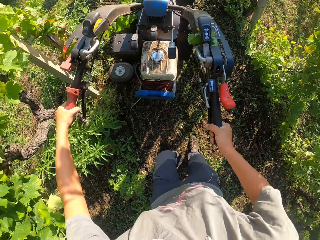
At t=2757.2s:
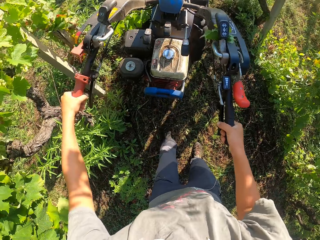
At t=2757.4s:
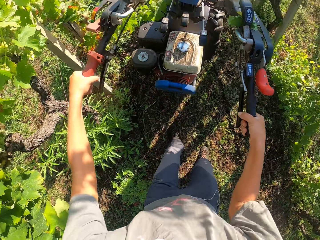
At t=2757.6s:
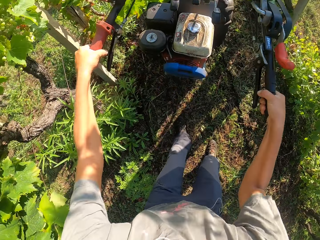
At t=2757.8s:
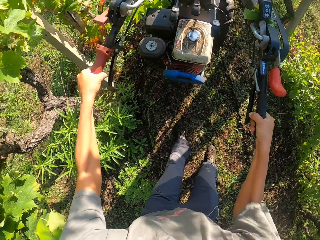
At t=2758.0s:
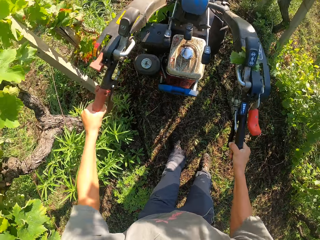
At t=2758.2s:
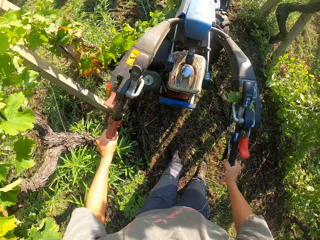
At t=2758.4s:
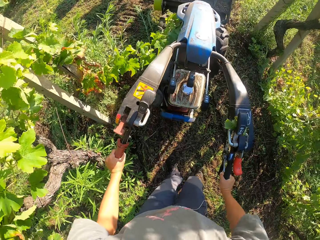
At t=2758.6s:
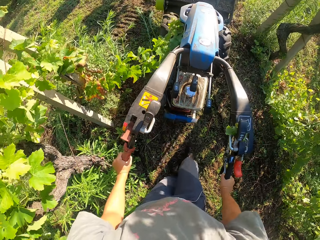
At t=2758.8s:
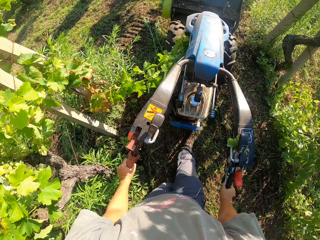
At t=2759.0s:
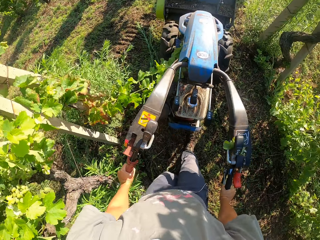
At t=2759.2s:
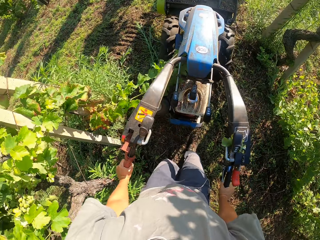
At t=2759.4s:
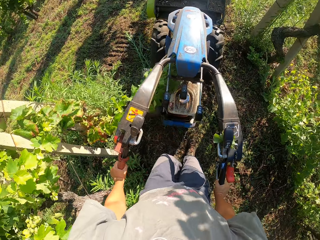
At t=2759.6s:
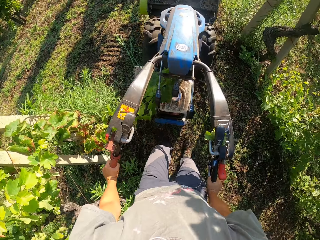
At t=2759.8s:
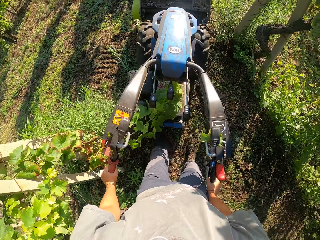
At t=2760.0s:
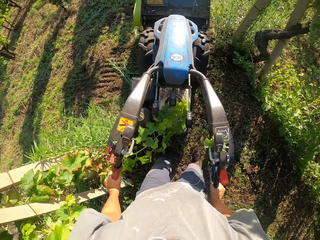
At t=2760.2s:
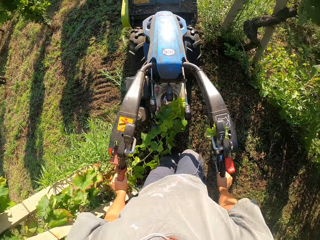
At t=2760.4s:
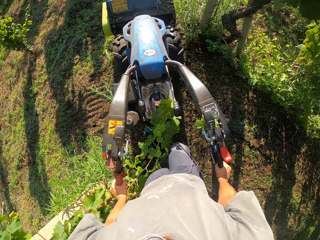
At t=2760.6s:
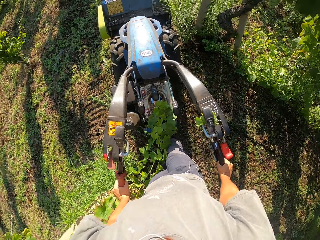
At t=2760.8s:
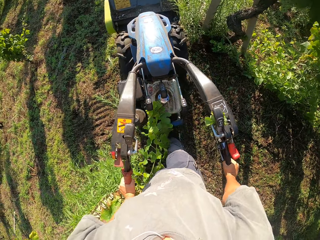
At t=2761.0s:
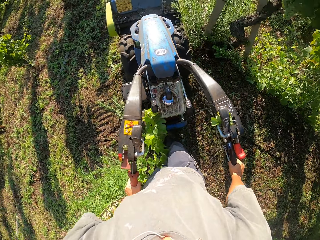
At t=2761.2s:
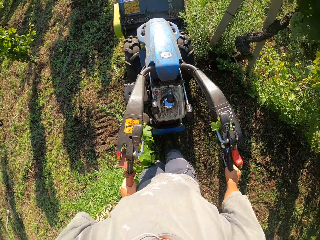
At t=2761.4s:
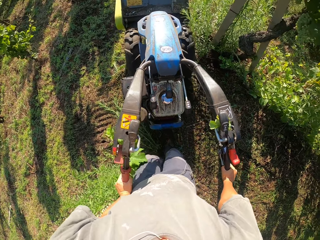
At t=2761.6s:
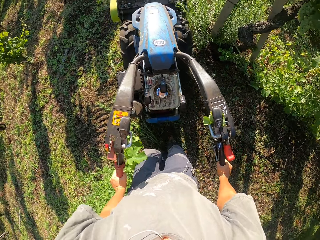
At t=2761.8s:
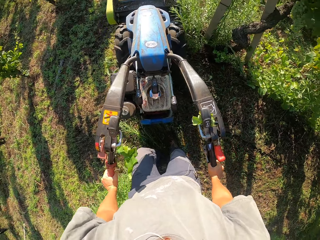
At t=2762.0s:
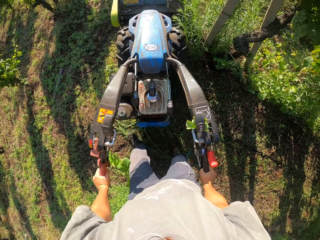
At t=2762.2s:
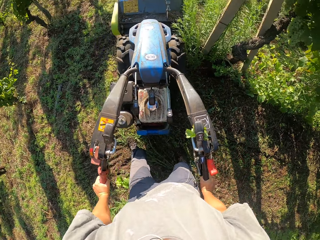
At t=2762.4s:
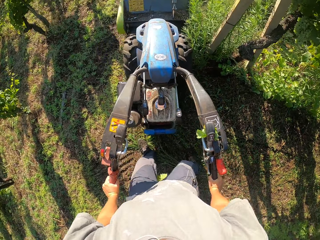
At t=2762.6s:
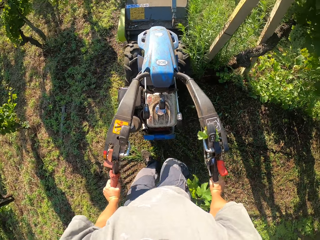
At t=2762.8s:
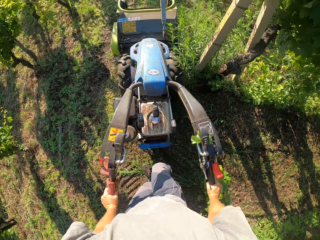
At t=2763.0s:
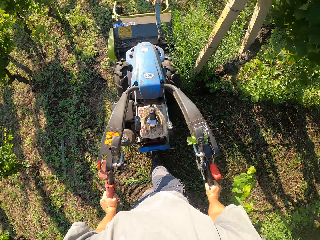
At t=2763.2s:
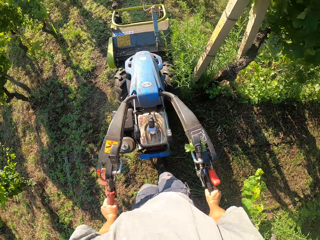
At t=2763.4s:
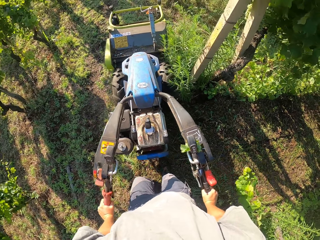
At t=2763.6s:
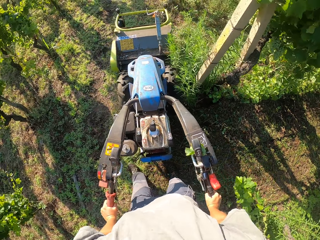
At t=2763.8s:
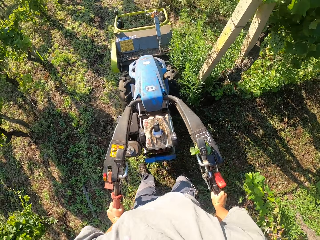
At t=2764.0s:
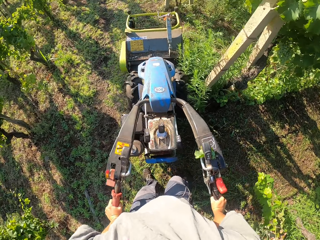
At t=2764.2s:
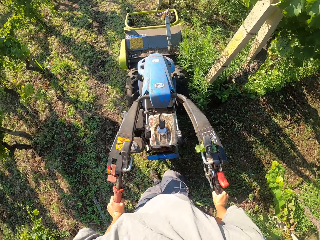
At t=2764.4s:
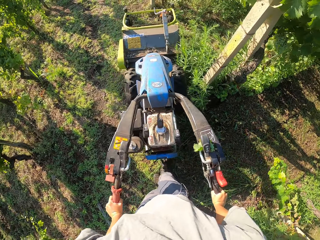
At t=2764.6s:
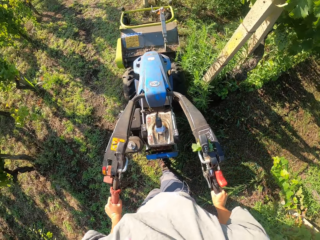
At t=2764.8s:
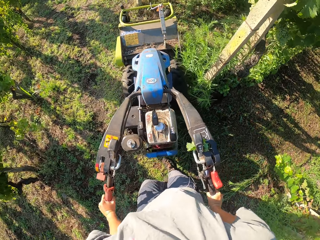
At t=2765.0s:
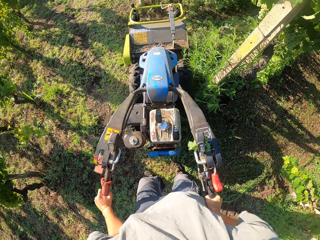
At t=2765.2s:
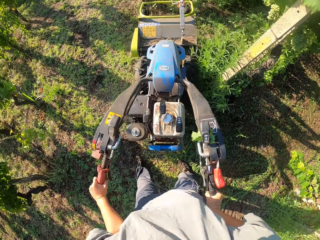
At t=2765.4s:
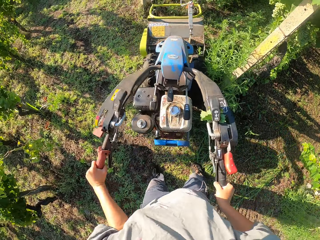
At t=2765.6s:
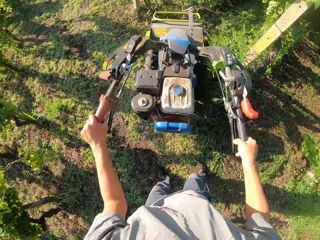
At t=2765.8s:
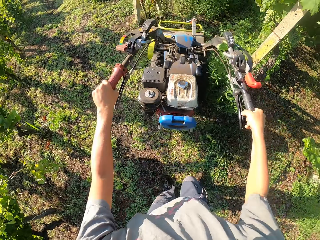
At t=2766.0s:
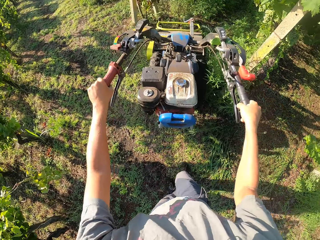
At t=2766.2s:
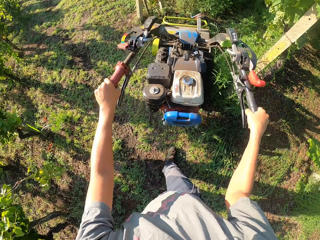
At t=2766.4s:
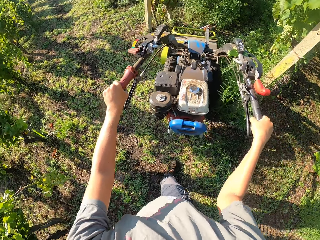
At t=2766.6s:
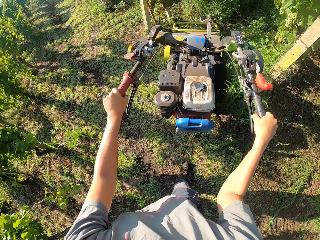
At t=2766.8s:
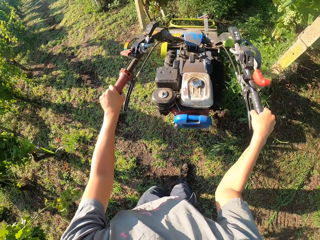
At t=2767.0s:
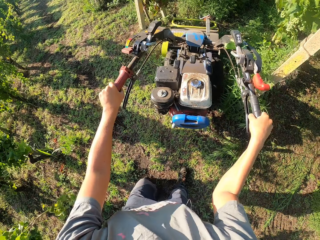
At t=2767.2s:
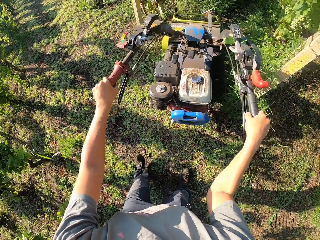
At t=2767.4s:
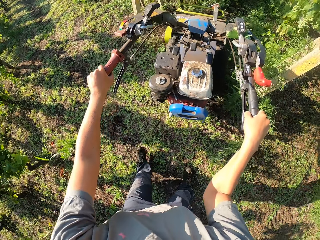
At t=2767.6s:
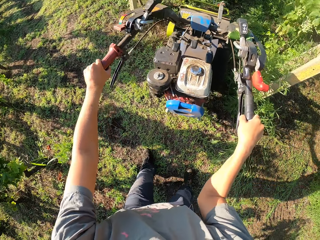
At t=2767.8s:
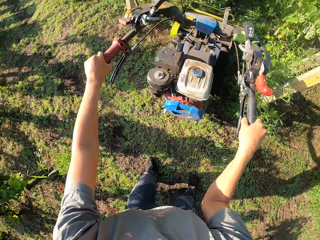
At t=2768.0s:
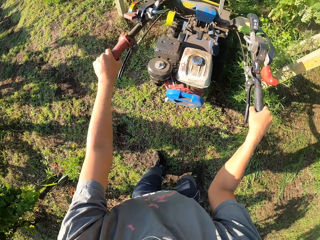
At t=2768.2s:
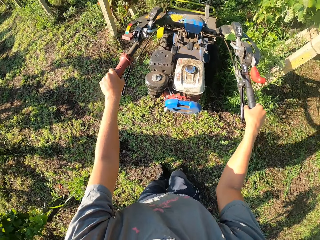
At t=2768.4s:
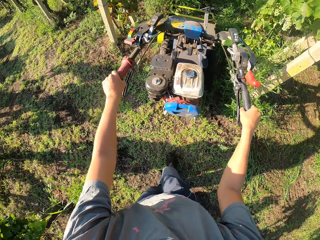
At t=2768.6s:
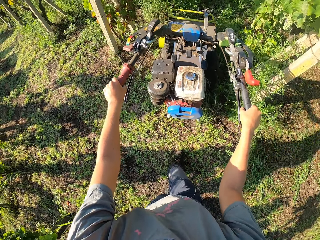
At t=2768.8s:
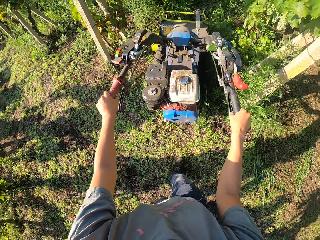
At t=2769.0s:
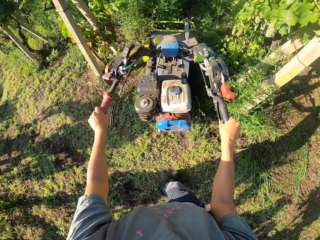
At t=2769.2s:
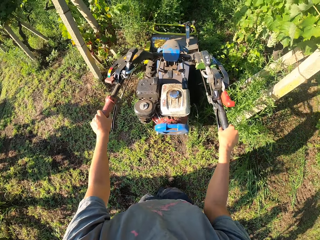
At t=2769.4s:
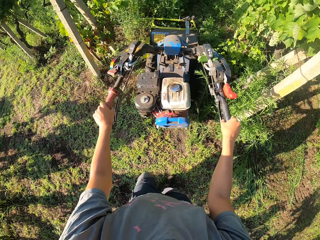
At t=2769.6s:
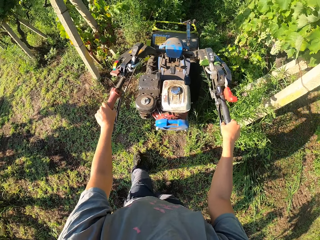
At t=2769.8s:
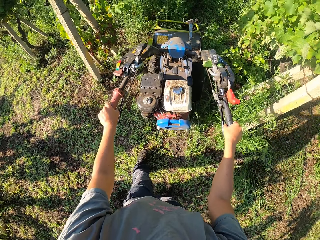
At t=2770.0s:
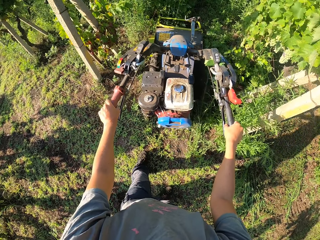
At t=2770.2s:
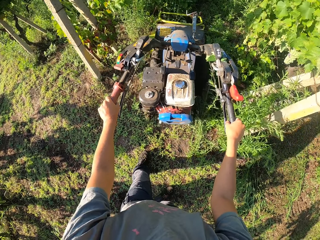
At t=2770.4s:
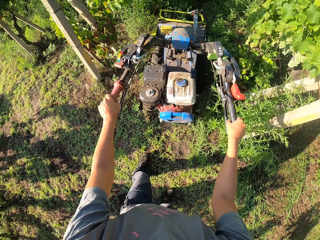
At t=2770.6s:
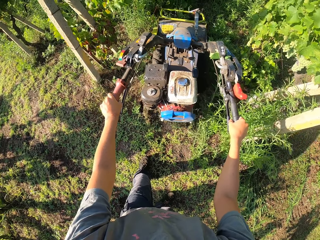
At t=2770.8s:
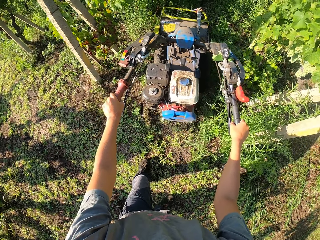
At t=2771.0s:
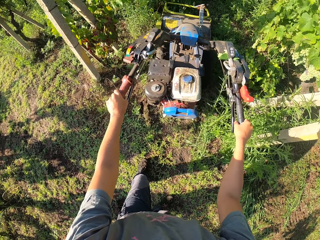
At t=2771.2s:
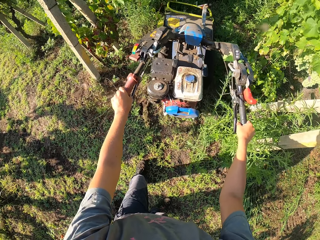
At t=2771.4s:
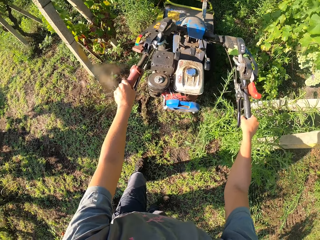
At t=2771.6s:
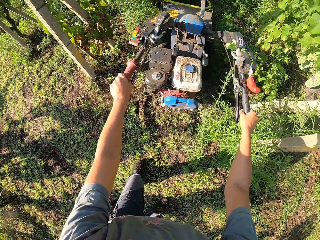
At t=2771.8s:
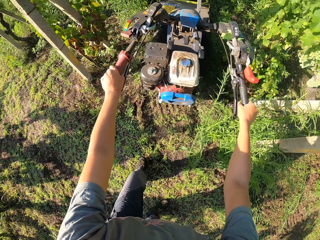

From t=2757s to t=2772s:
The camera wearer lifts up the brush mower blade from the ground. They turn the brush mower to the right. They drop the brush mower blade on the ground. They continue cutting the grasses on the farm with the brush mower.

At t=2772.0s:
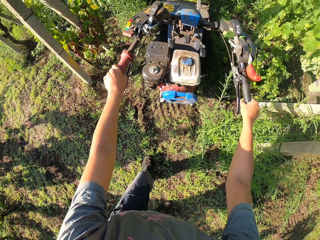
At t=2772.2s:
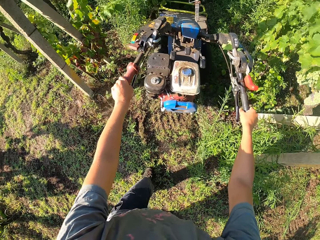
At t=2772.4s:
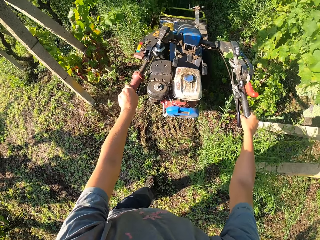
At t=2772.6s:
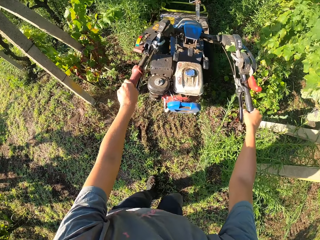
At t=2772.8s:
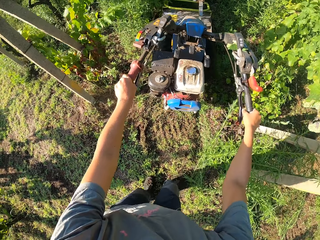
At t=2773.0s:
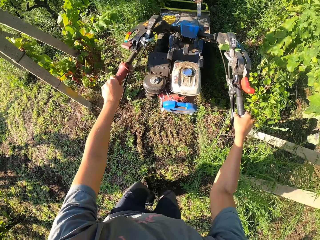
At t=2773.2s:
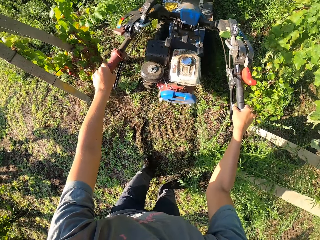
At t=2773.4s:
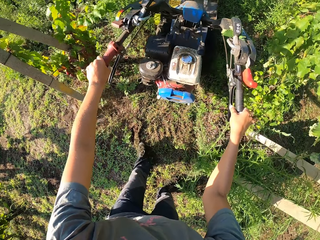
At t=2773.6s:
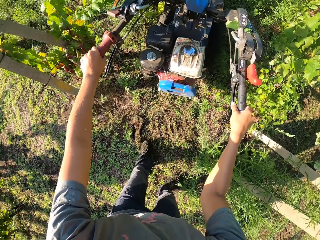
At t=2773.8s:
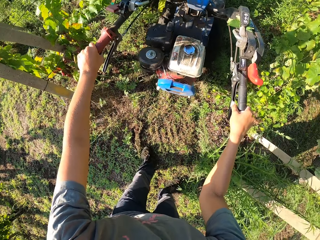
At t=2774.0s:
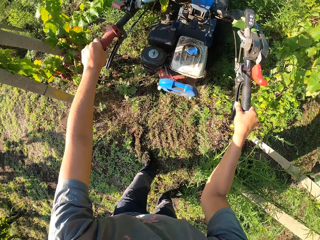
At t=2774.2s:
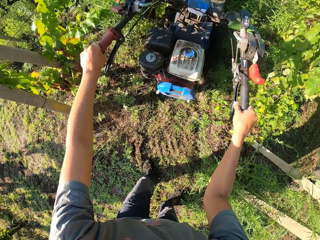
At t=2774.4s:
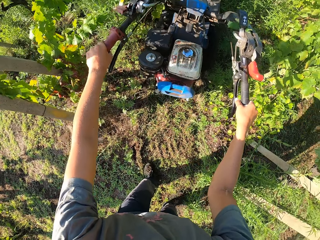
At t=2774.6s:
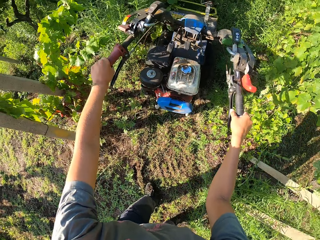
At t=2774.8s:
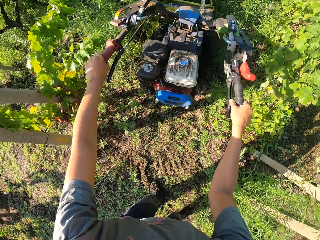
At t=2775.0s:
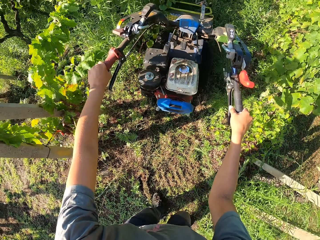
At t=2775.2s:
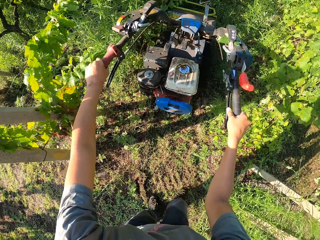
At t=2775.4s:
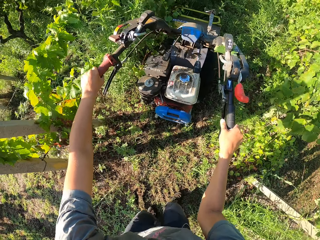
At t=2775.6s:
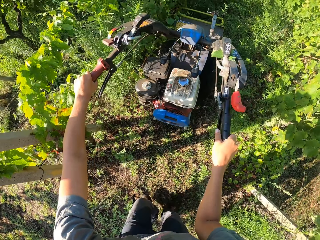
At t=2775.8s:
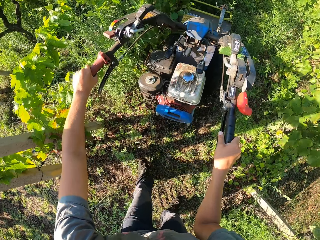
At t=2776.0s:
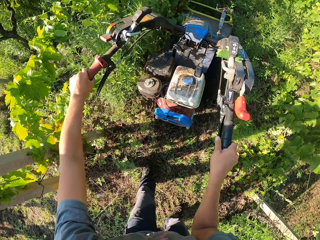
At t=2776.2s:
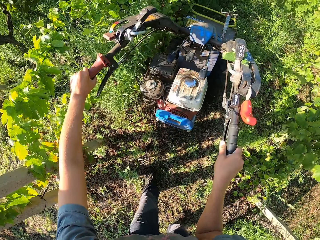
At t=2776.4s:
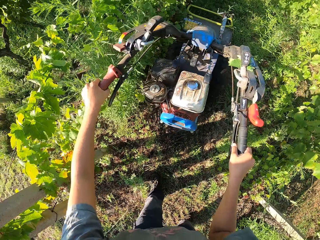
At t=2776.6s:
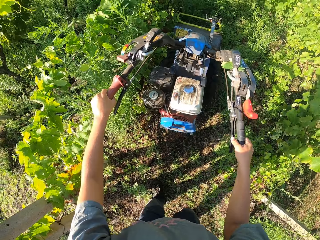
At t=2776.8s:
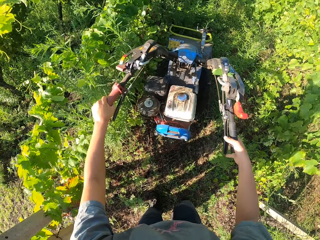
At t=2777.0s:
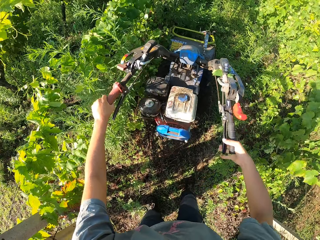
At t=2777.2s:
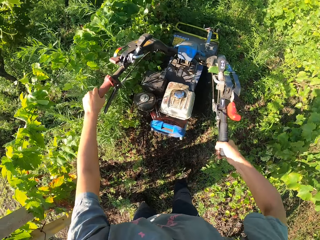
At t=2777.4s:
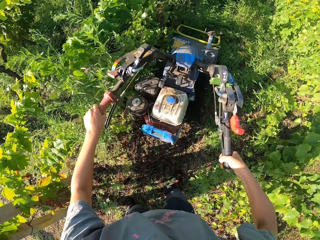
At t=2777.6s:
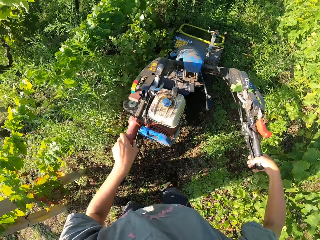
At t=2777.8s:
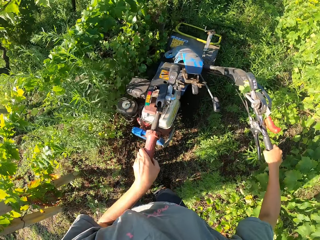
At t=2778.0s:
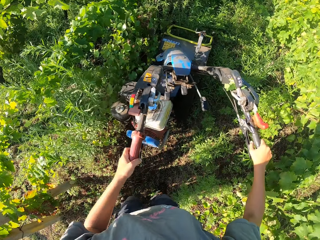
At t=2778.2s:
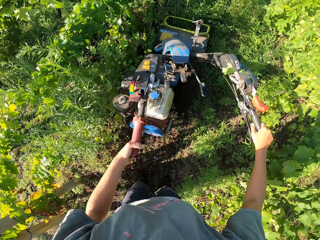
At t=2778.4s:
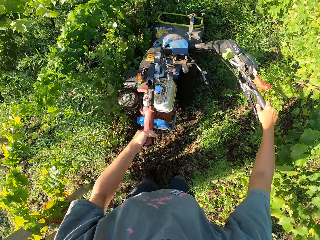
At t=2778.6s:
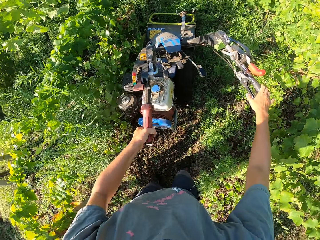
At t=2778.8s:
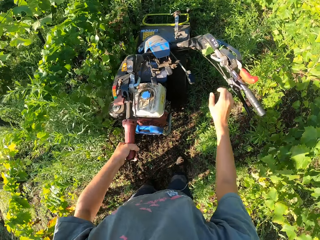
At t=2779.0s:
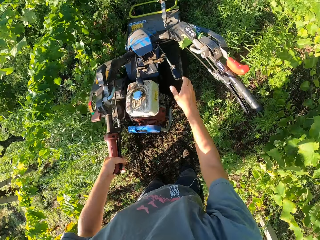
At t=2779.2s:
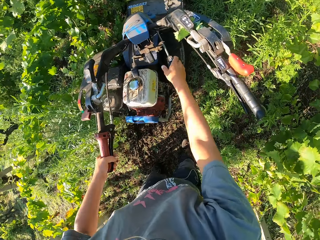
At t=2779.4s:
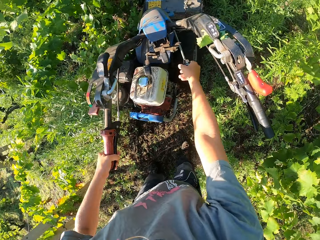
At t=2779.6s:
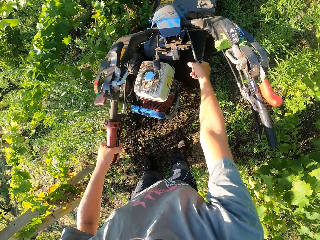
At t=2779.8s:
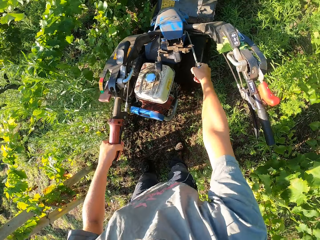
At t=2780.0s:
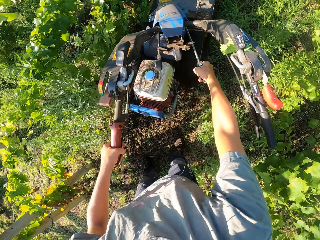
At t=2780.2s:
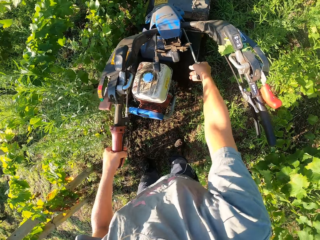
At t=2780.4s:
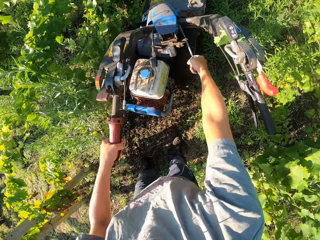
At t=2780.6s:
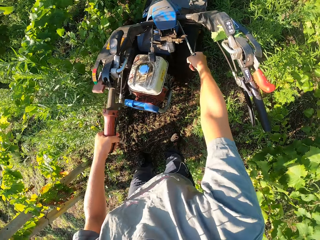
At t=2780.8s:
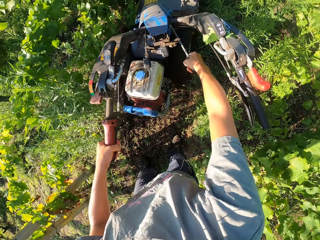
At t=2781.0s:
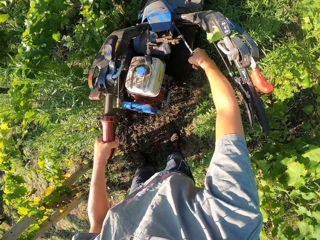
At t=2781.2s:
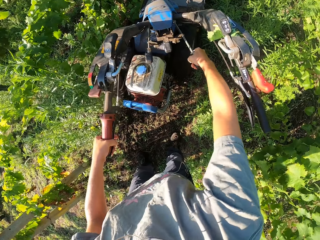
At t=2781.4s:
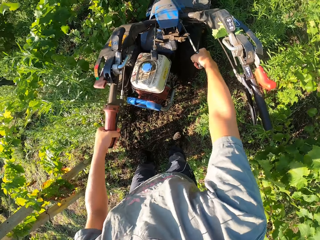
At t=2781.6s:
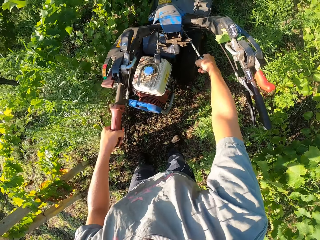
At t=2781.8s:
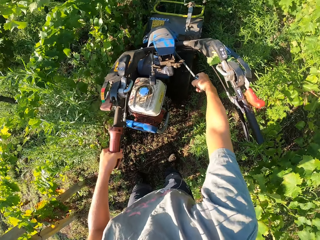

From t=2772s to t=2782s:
The camera wearer stops cutting the grasses with the brush mower. They adjust the lever on the top of the brush mower and touch a lawn mower gear.
